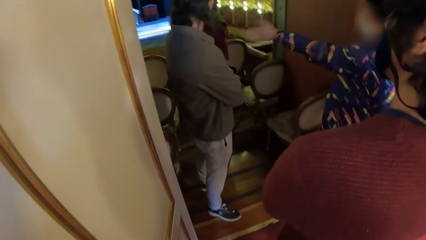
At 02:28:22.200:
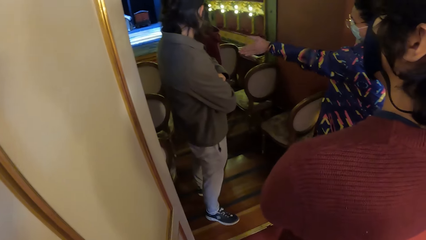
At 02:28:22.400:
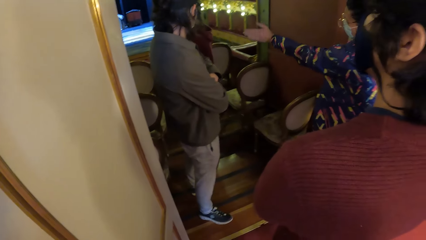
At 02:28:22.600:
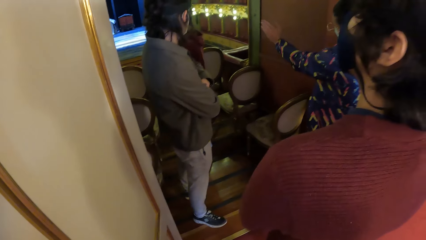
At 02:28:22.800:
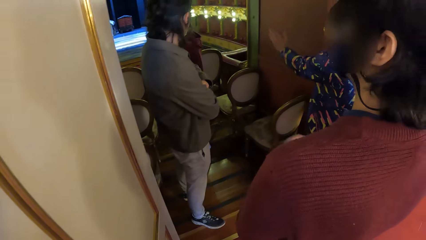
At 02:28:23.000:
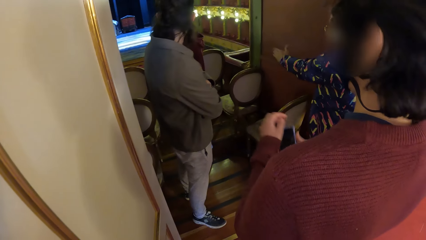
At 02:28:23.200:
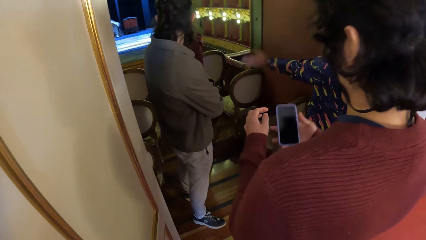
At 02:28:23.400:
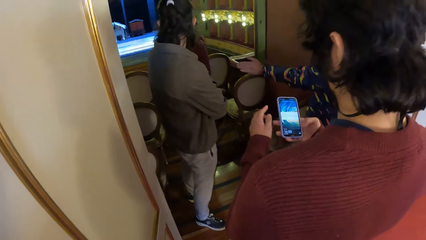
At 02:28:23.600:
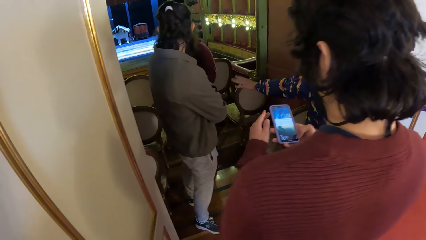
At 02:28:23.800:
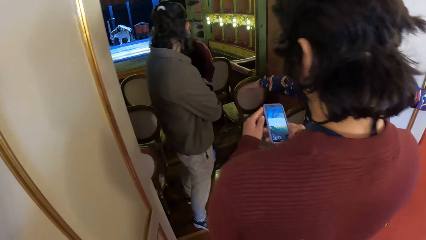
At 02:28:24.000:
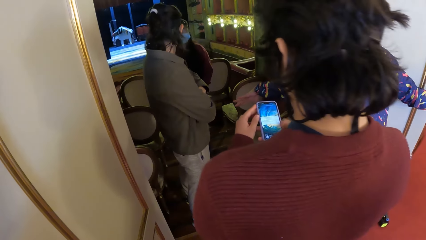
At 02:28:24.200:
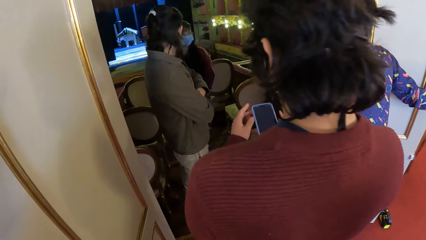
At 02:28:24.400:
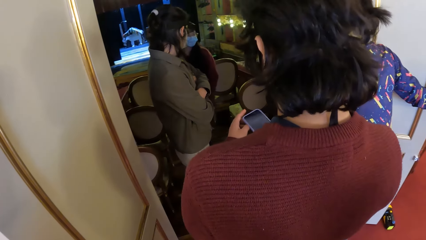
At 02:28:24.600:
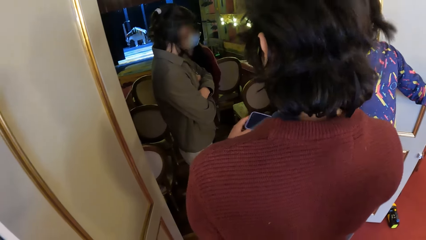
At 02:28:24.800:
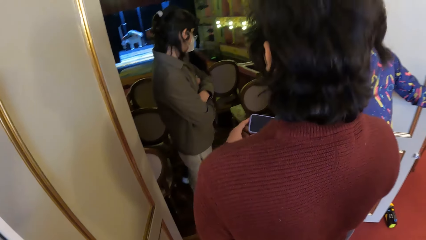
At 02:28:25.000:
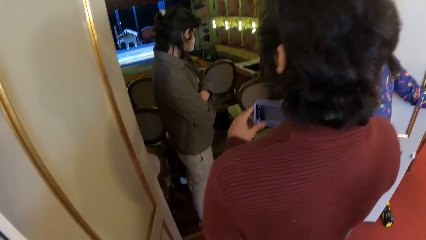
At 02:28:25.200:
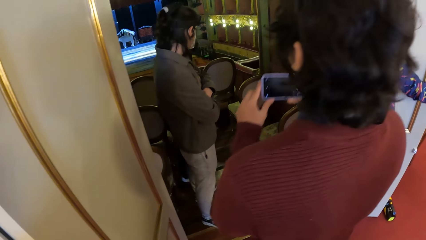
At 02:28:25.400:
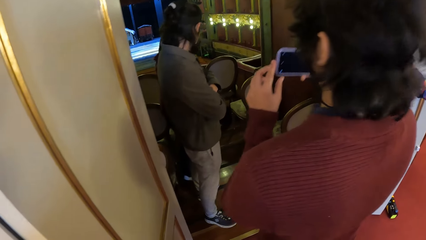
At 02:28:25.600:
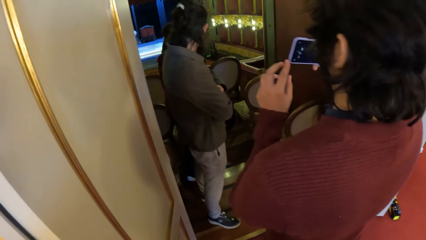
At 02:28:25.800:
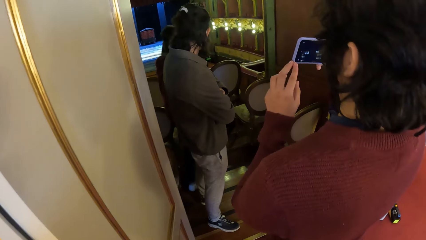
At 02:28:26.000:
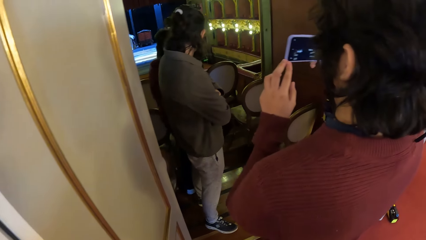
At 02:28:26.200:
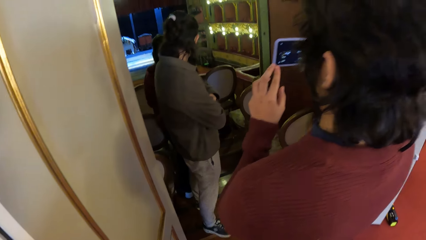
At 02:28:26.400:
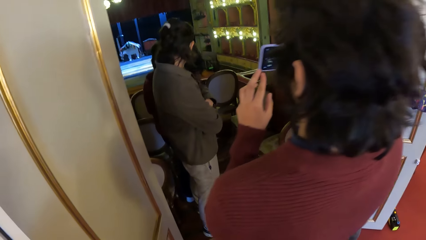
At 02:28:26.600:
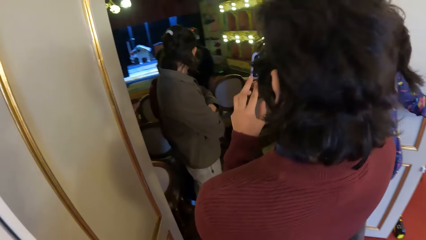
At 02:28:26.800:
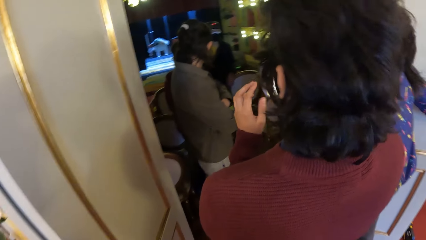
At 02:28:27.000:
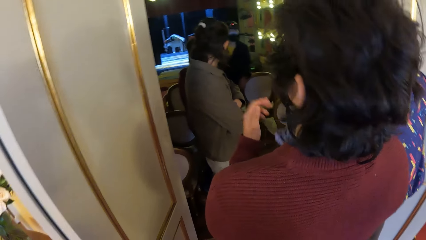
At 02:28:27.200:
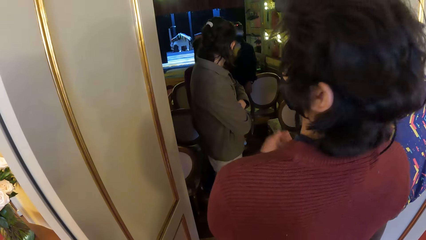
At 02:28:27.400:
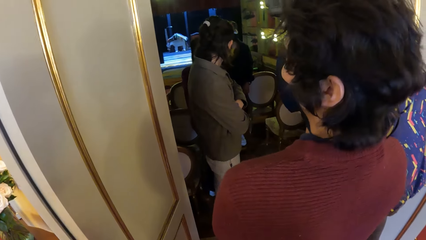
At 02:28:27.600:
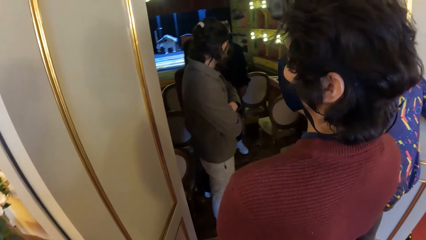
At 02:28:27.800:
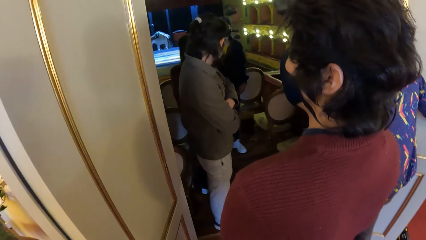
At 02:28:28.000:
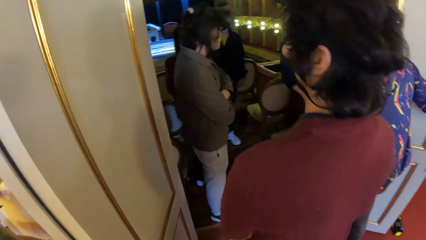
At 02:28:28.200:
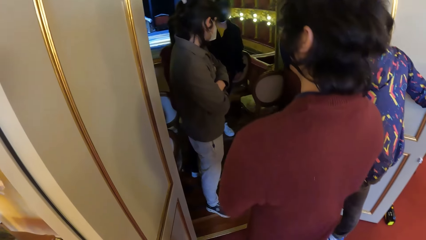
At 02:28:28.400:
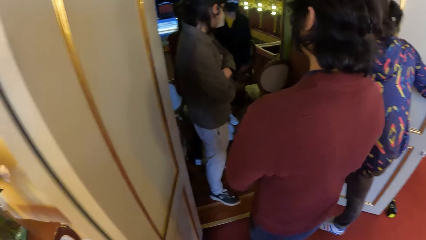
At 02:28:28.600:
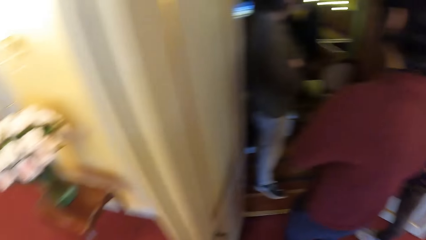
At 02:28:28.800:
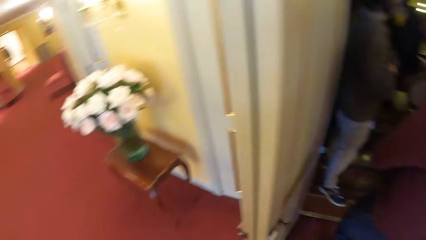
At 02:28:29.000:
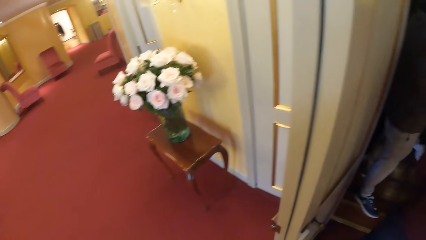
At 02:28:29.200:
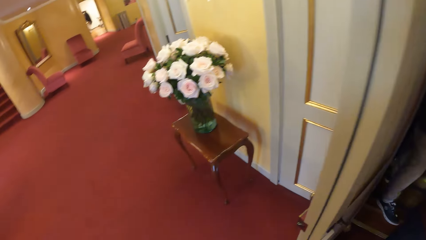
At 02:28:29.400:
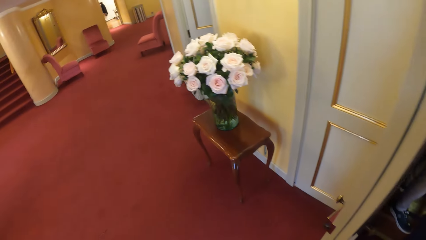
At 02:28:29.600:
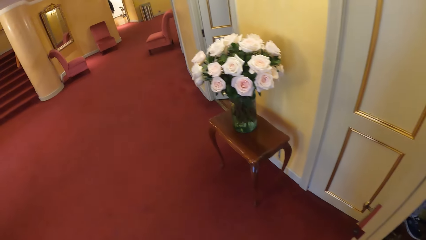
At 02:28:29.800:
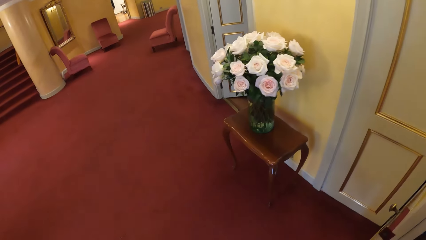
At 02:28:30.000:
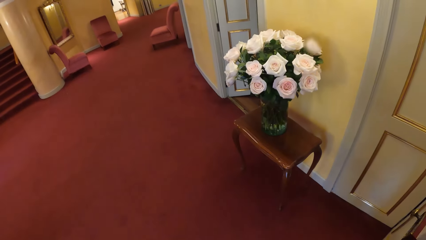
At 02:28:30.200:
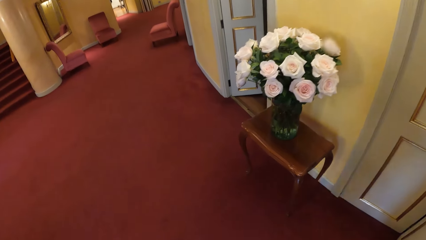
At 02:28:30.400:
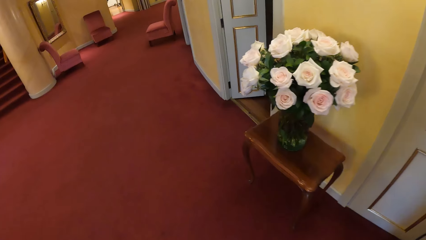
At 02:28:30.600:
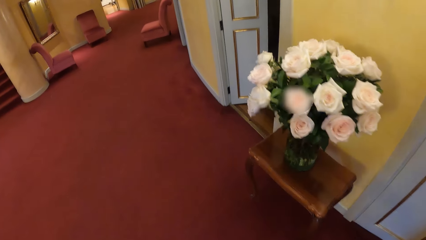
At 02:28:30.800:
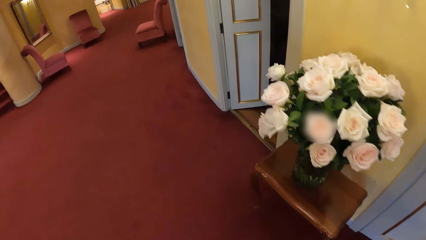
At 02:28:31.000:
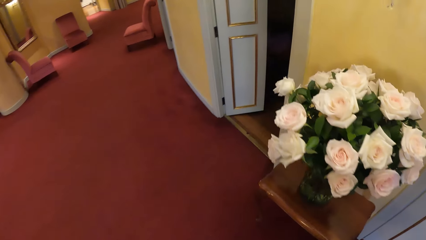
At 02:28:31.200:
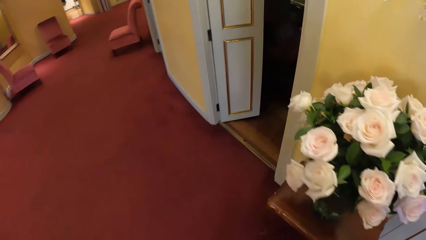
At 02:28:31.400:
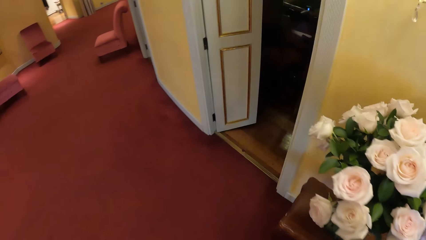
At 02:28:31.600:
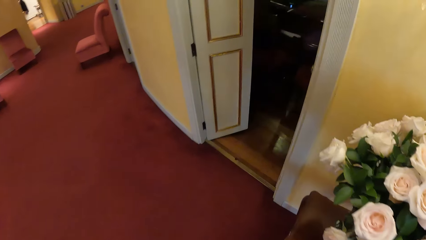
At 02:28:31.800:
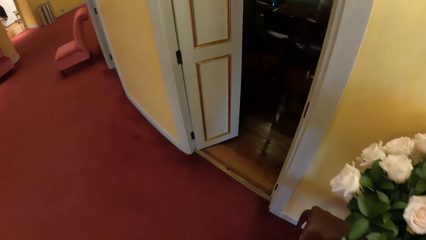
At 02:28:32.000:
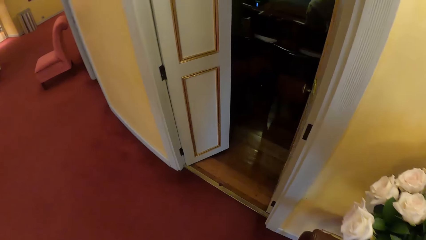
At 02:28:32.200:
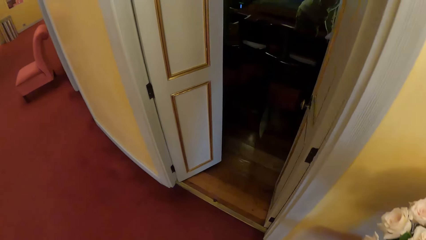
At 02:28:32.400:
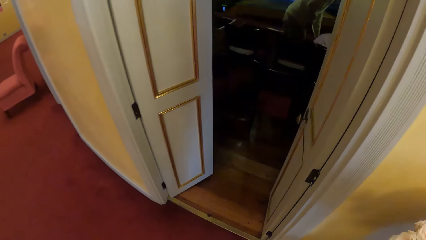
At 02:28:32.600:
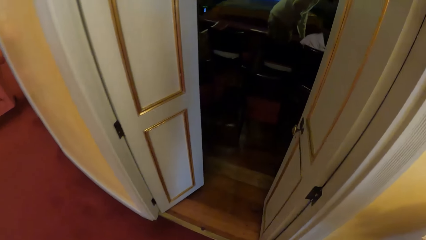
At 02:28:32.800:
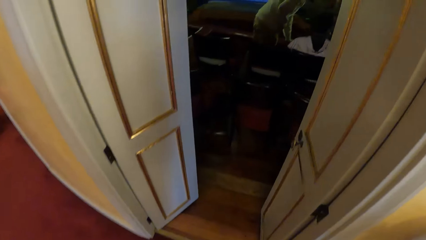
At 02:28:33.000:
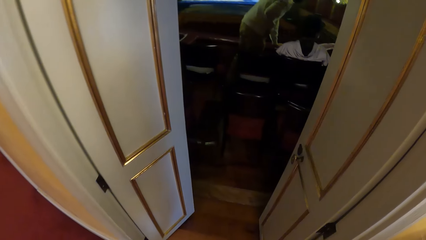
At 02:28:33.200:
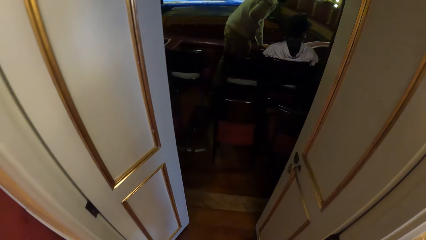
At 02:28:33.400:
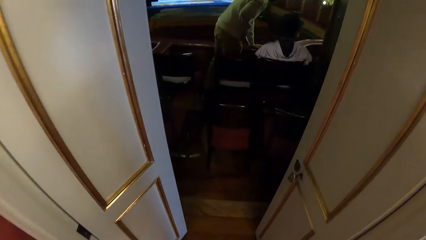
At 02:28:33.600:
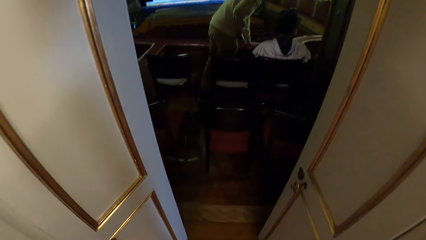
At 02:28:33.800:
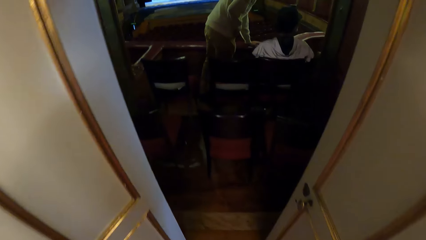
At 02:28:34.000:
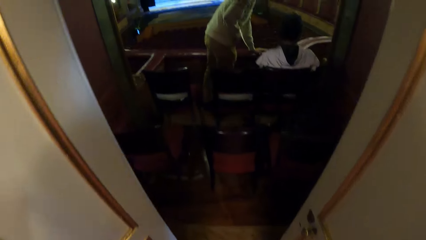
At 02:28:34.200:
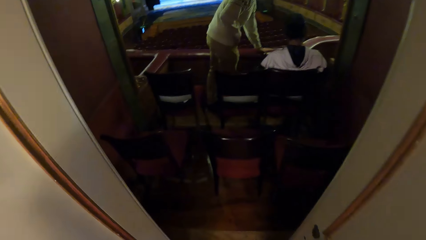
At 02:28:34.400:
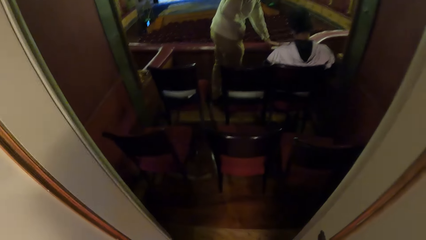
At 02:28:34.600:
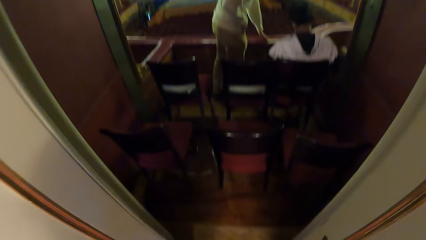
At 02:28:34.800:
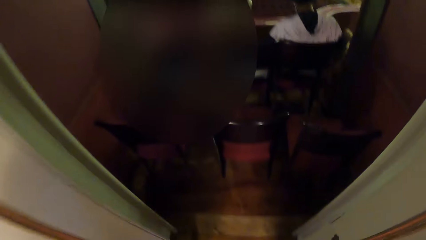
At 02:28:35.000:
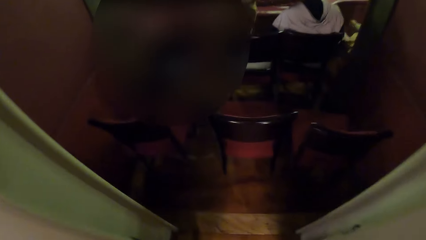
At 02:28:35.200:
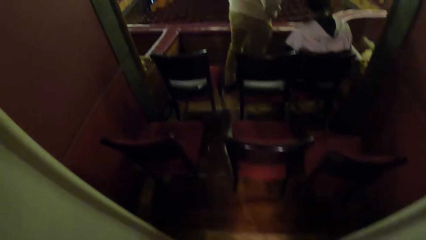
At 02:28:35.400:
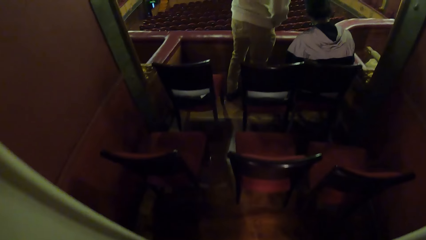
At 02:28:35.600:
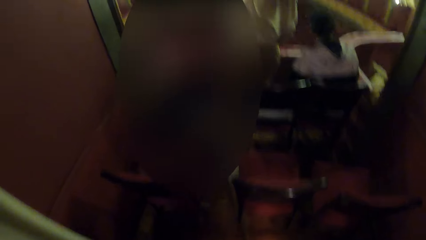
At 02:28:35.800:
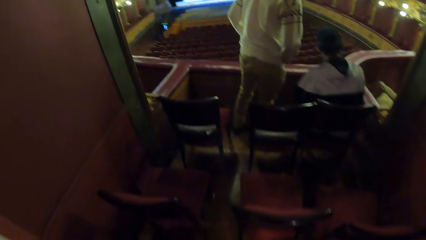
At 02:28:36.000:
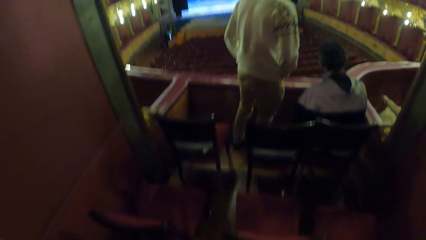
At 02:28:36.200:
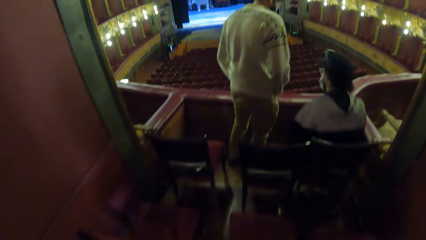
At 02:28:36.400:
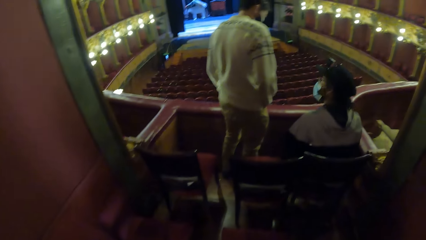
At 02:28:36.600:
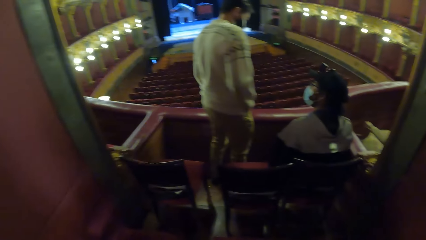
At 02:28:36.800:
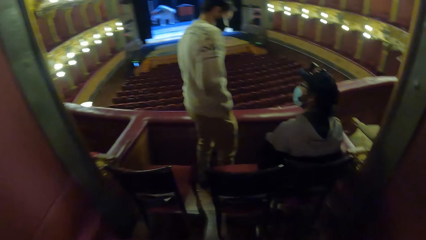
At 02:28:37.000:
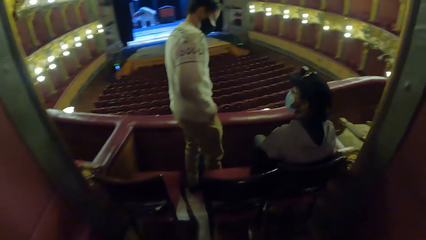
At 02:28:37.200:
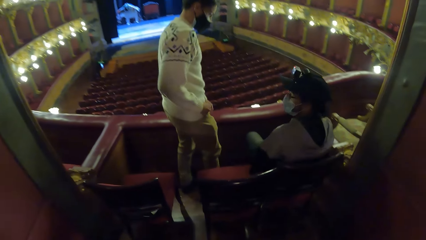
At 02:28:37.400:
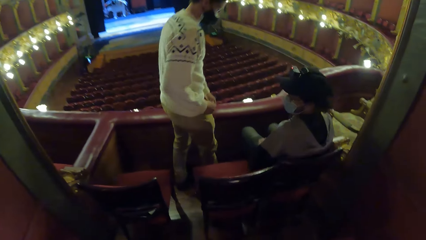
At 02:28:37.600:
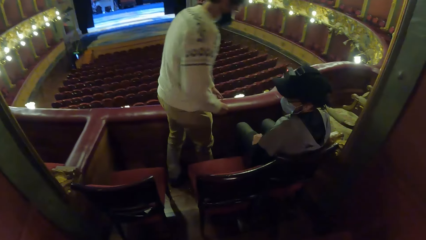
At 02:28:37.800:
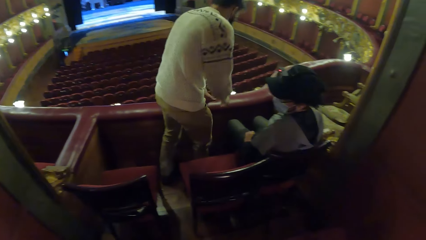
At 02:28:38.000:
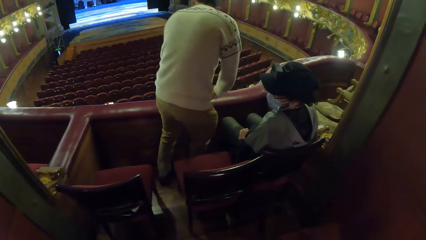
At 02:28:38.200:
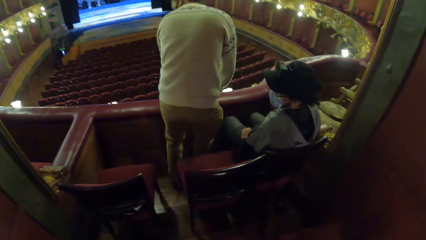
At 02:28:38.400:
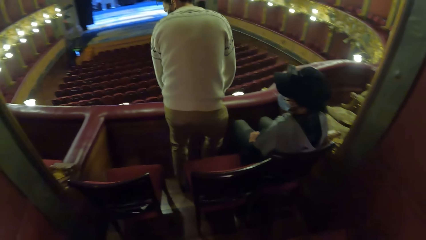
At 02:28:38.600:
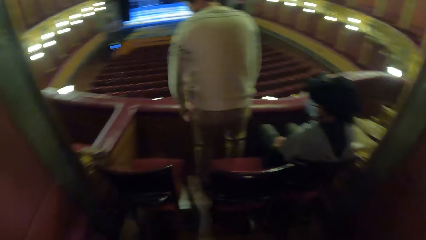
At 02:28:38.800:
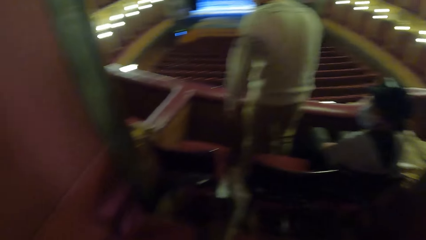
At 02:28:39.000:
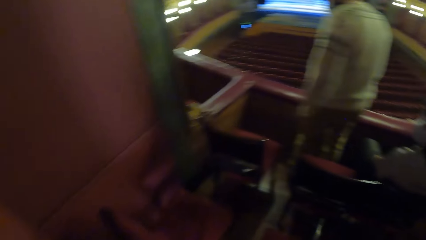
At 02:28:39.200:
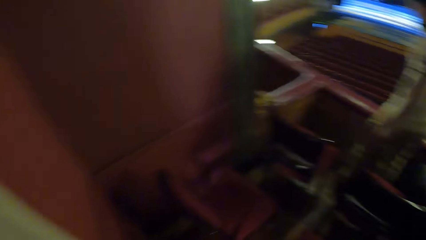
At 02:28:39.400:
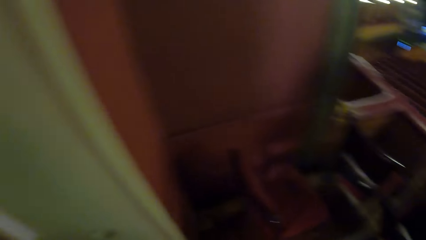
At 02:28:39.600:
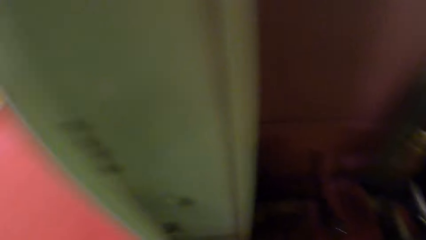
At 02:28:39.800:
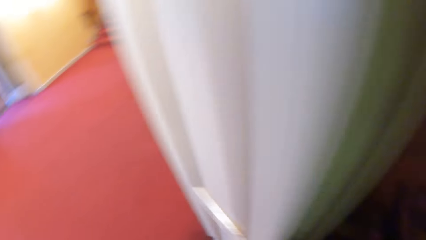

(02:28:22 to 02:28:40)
The man operates the phone with both hands. The camera wearer looks around the building. They turn around the building. They walk around the building. They enter a room. They walk around the room. They look around the room.
